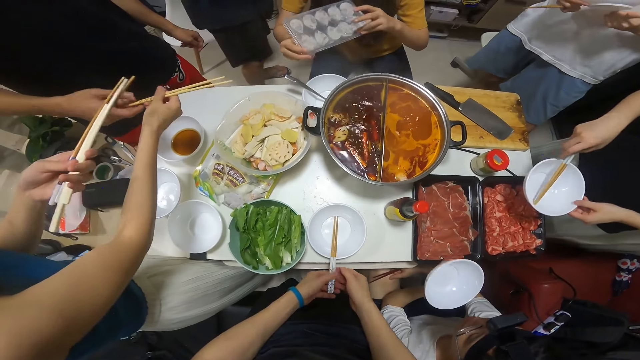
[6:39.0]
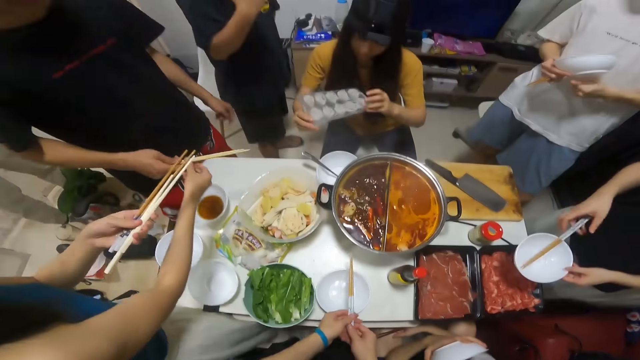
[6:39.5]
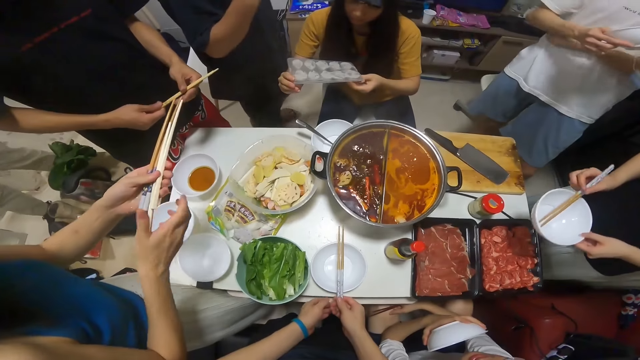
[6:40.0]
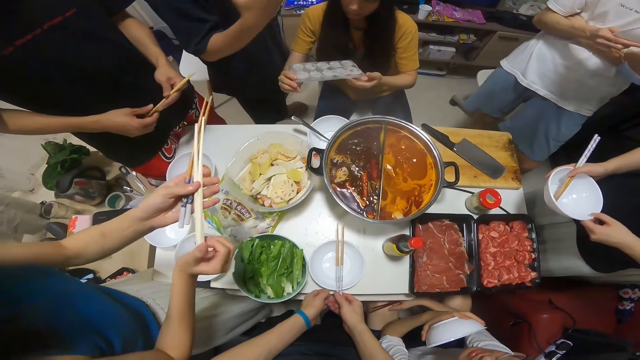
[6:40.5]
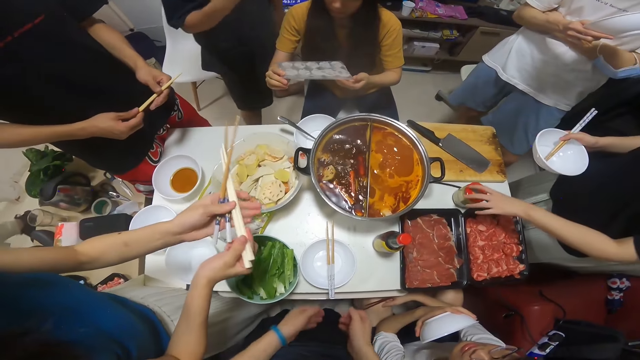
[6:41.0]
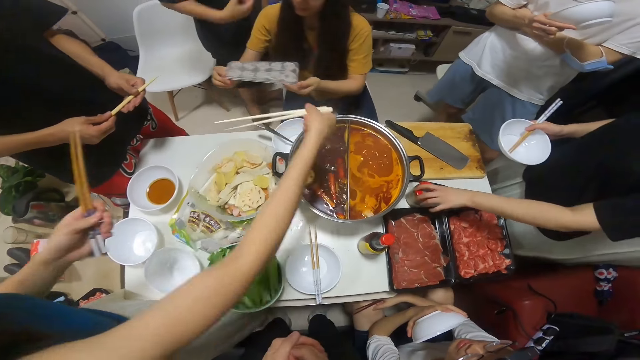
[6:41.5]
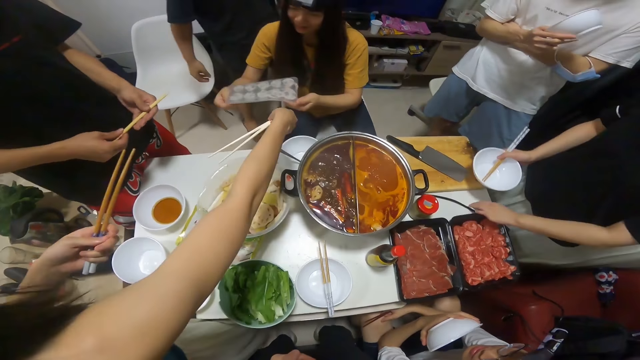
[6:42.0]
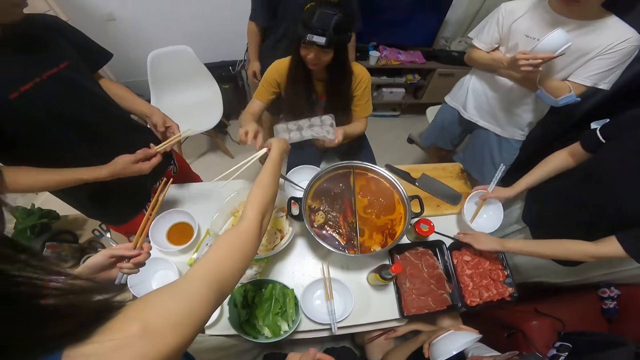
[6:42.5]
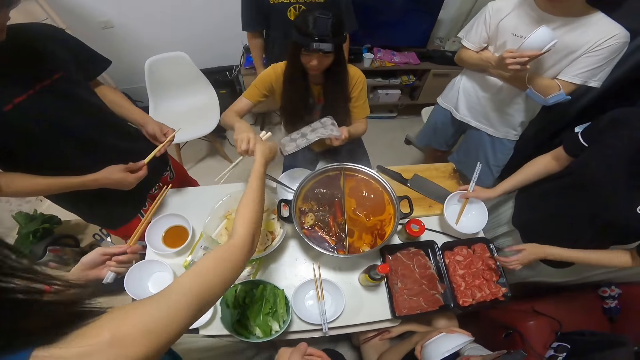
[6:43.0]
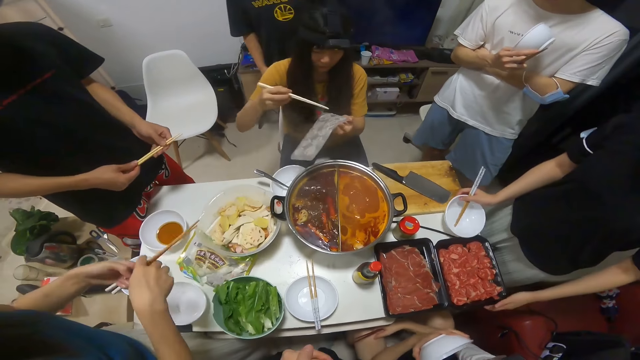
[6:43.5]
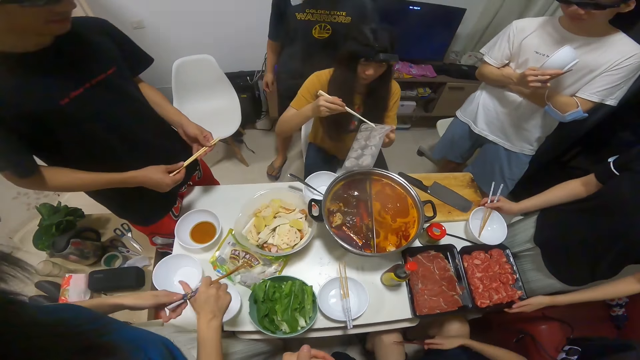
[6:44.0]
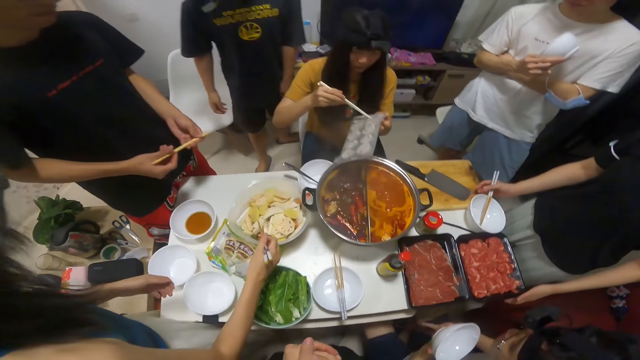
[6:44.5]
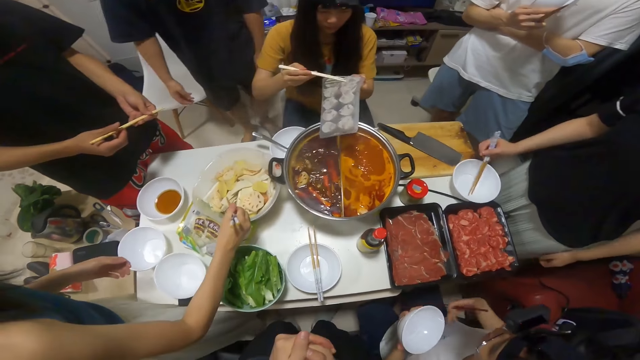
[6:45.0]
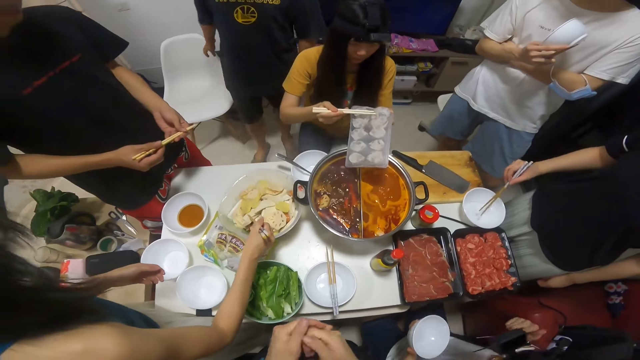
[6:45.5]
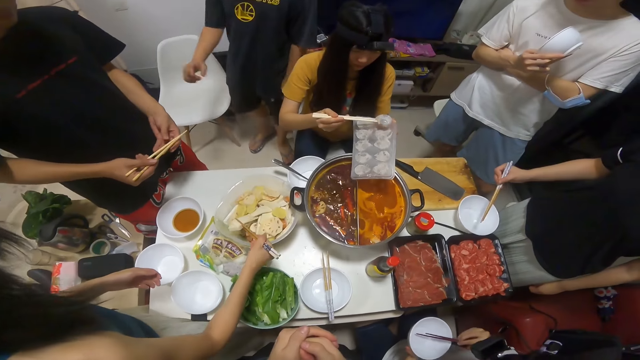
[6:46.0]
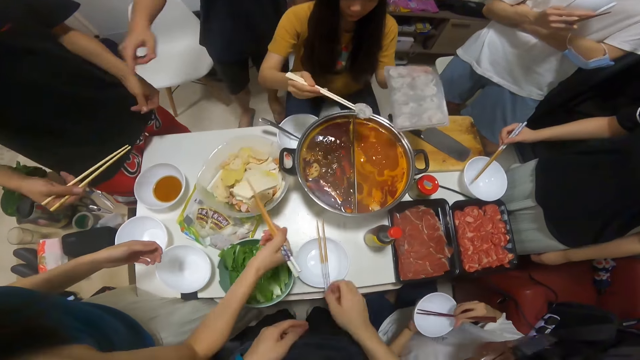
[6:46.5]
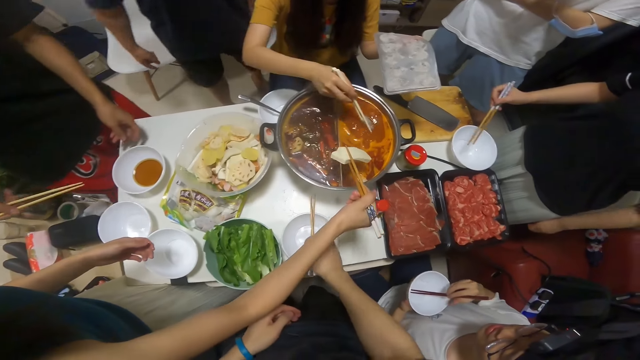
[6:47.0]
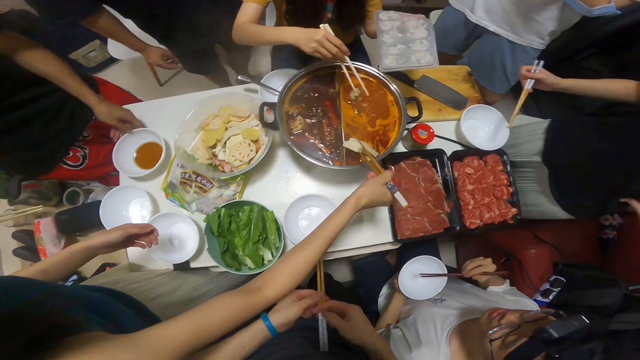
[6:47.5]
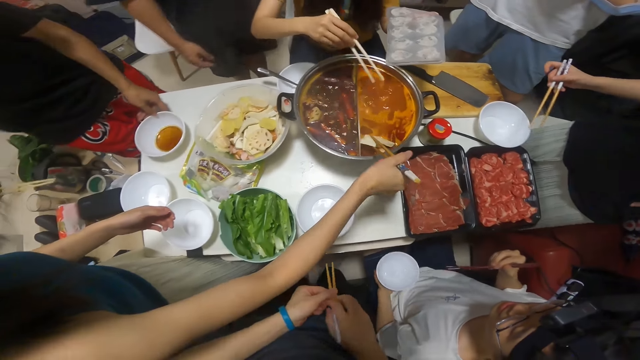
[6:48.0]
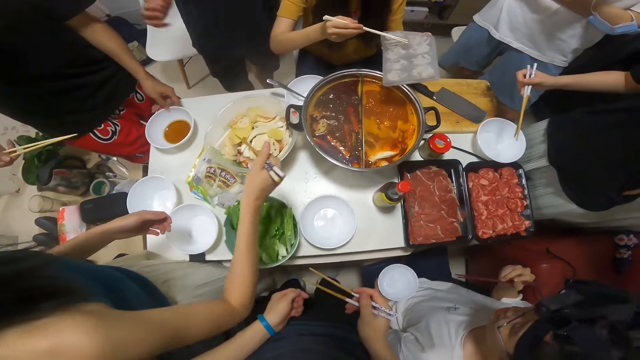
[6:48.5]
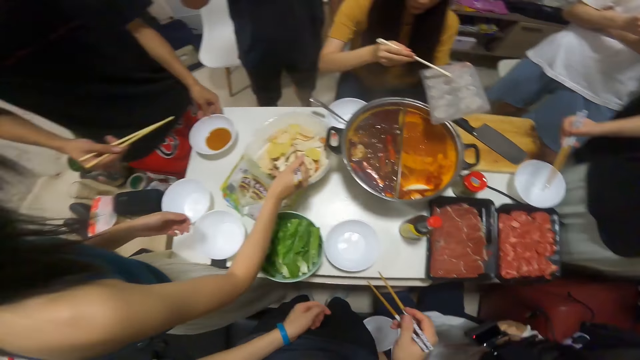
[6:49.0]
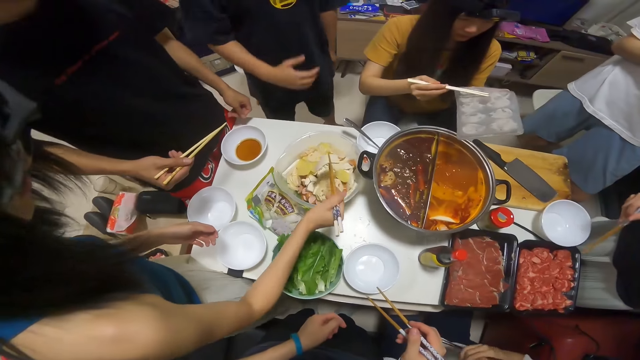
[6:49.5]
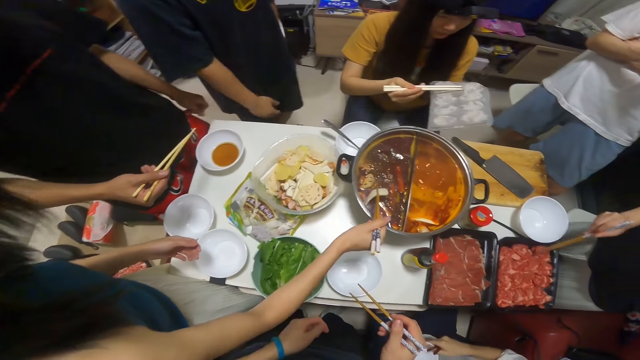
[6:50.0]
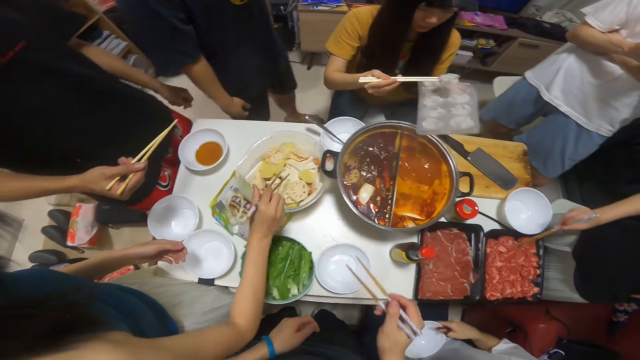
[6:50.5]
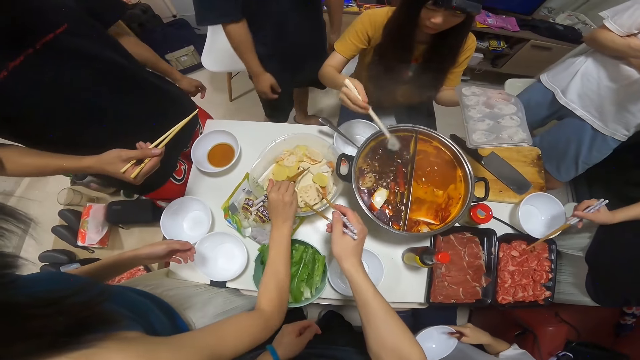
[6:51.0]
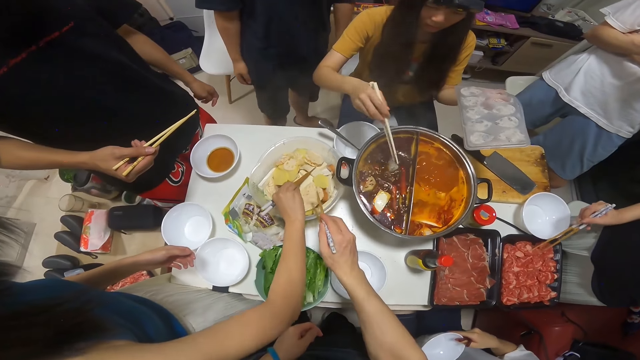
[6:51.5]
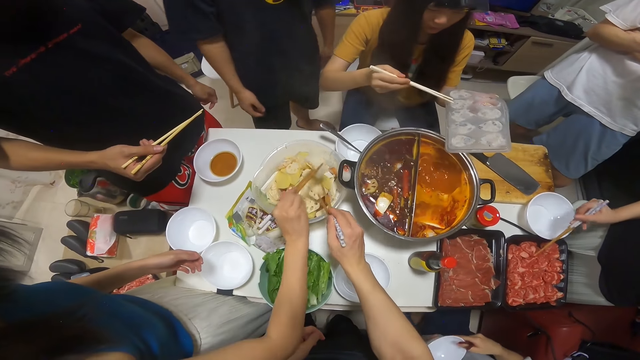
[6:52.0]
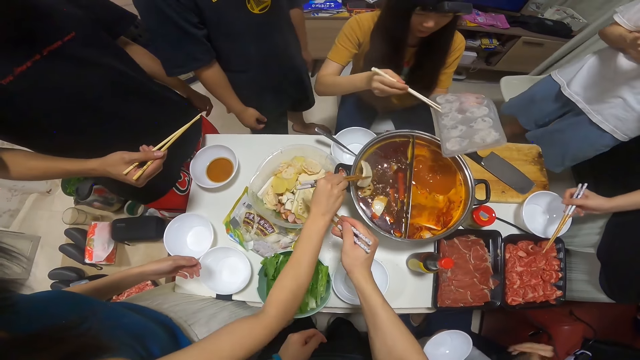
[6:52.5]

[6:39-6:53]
A woman gives a chopstick to a man. The man takes the chopstick from the woman. Another woman puts the chopstick in her bowl. She transfers the bowl to her right hand, moves the bottle on the table with her left hand, and drops the bowl on the table with her left hand. A third woman takes a chopstick from the first woman. The first woman gives the chopstick to the third woman. The third woman removes an ice cube from the tray with a chopstick. The second woman takes the chopstick in her bowl. The first woman takes fried lotus from the bowl. The third woman puts the ice cube in the boiling soup. The first woman puts the fried lotus in the boiling soup. The camera wearer takes the chopstick on the bowl with his right hand. The man moves a bowl on the table. The third woman removes an ice cube from the tray with a chopstick. The first woman takes fried lotus from the bowl. She puts the fried lotus in the boiling soup. She takes fried lotus from the bowl. The second woman takes meat from the meat bowl. The camera wearer takes fried lotus with the chopstick. The third woman puts the ice cube in the boiling soup. She removes an ice cube from the tray with a chopstick.

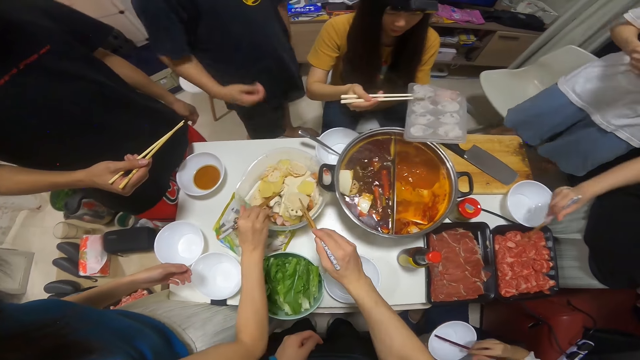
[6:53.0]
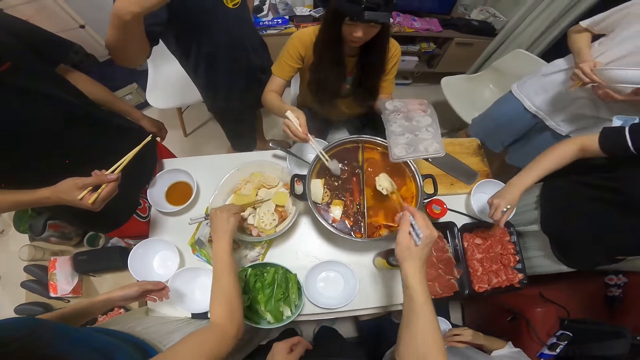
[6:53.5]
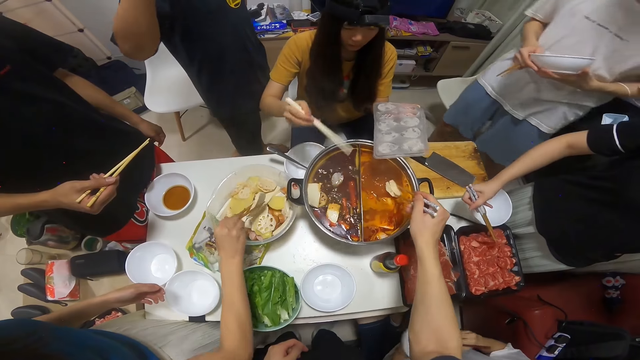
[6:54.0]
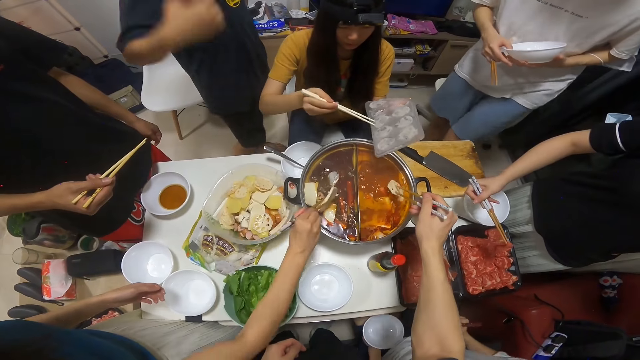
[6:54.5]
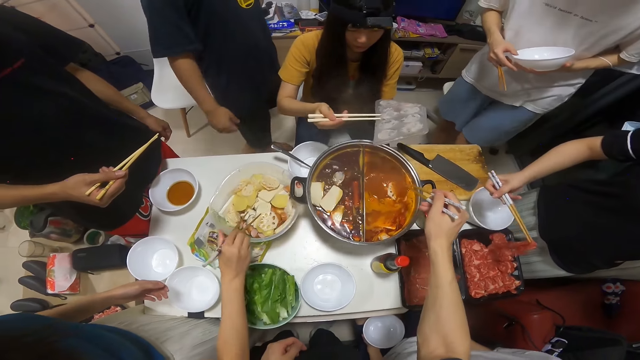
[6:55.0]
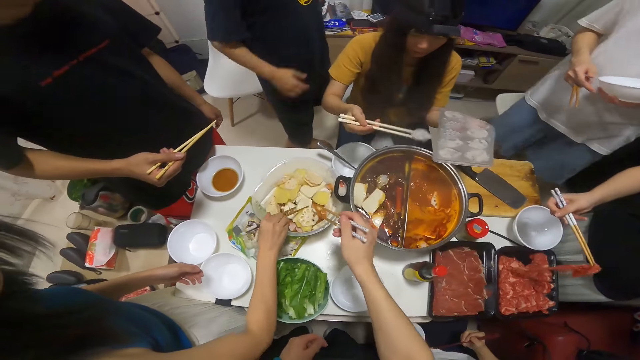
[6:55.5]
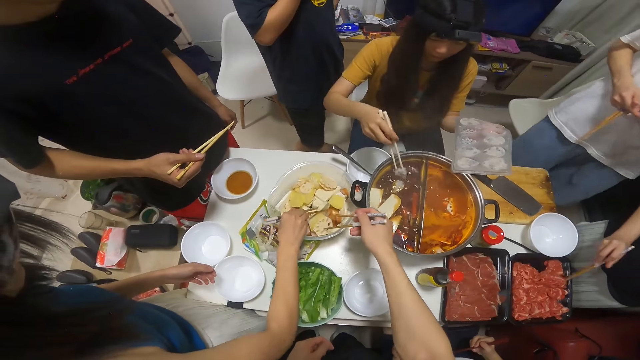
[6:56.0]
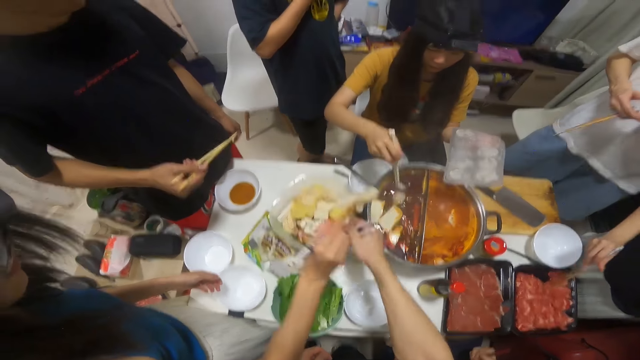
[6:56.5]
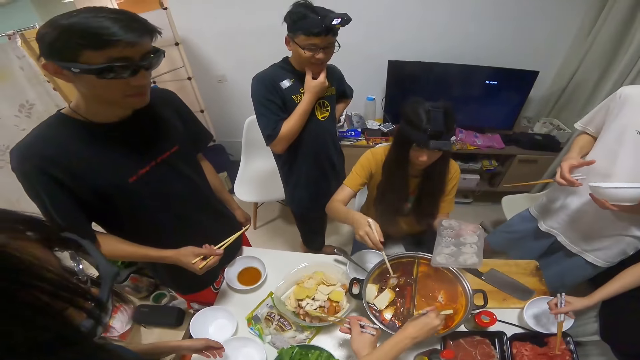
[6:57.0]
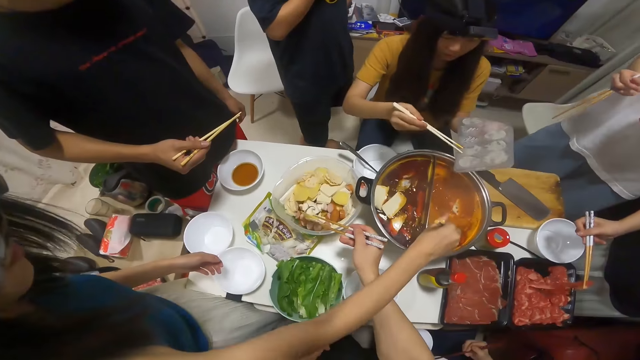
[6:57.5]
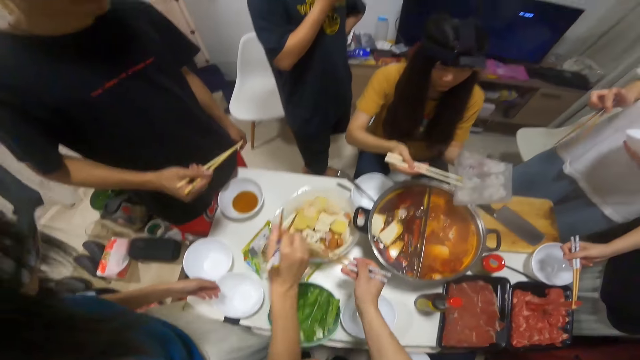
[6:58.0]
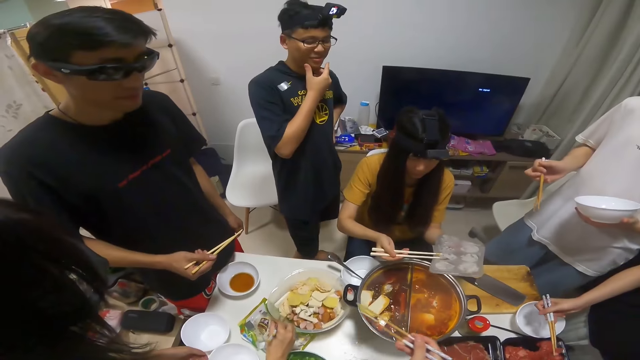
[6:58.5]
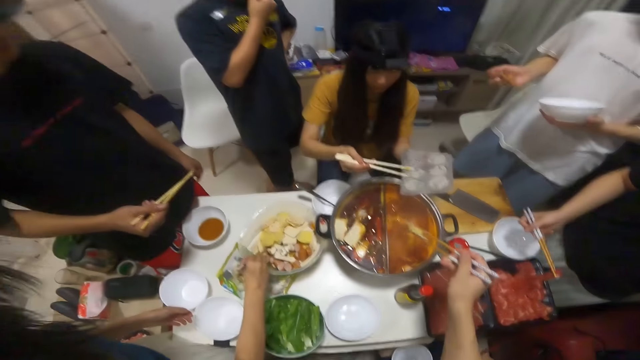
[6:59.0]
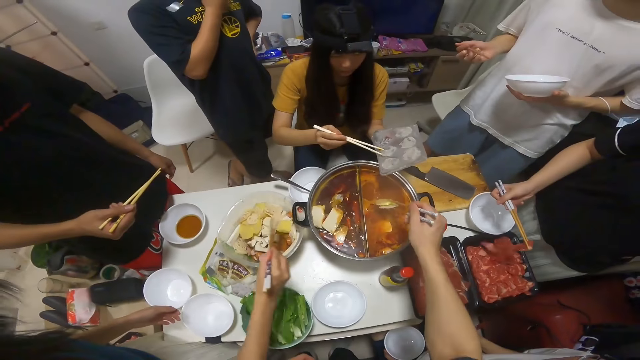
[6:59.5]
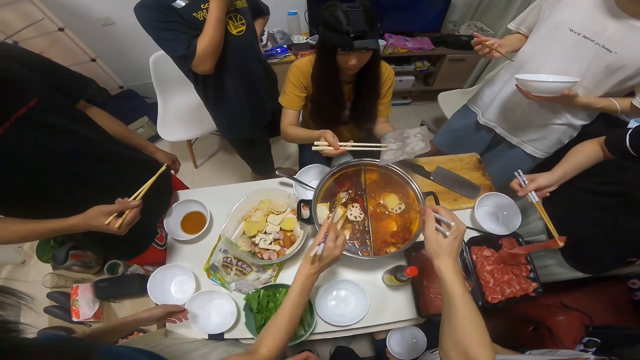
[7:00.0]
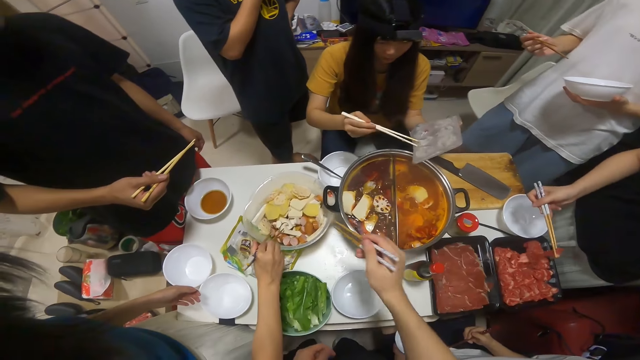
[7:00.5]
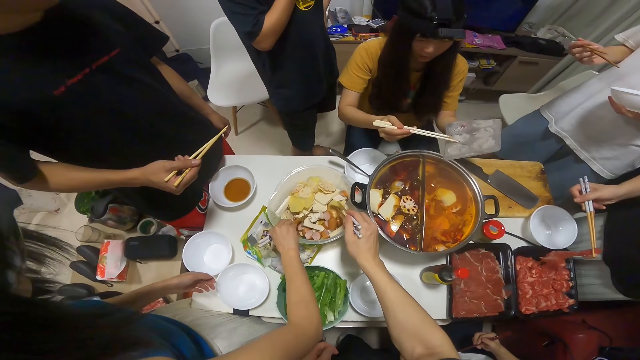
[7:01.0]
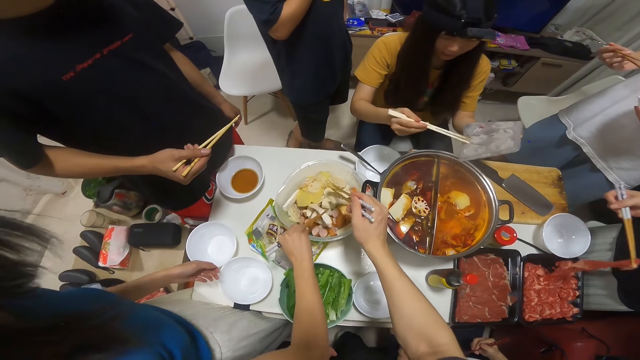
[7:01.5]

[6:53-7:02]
A woman puts the fried lotus in the boiling soup. The camera wearer puts the fried lotus into the boiling soup. Another woman puts the ice cube in the boiling soup. The first woman takes the fried lotus from the bowl. The camera wearer puts the fried lotus into the boiling soup. The other woman removes an ice cube from the tray with a chopstick. The camera wearer takes the fried lotus with the chopstick. A girl puts an ingredient in the bowl. The other woman puts the ice cube in the boiling soup. The first woman takes the fried lotus from the bowl and puts the fried lotus in the boiling soup. The other woman removes an ice cube from the tray with the chopstick. The first woman takes the fried lotus from the bowl. The camera wearer puts the fried lotus into the boiling soup. They put cheese in the bowl. The first woman puts the fried lotus in the boiling soup and takes the fried lotus from the bowl. The camera wearer takes the fried lotus with the chopstick.
